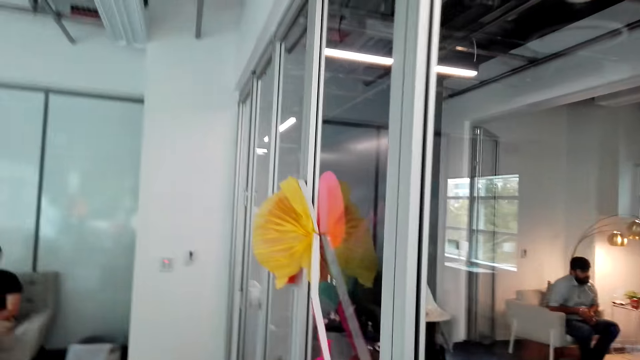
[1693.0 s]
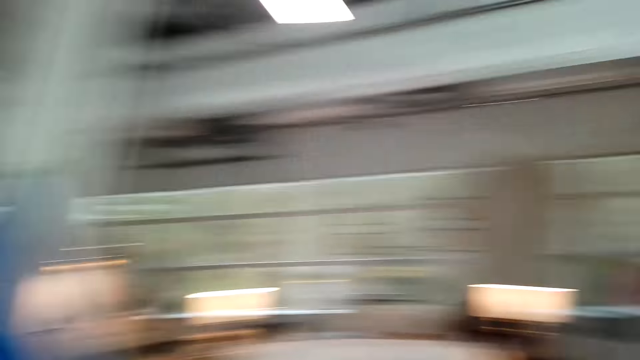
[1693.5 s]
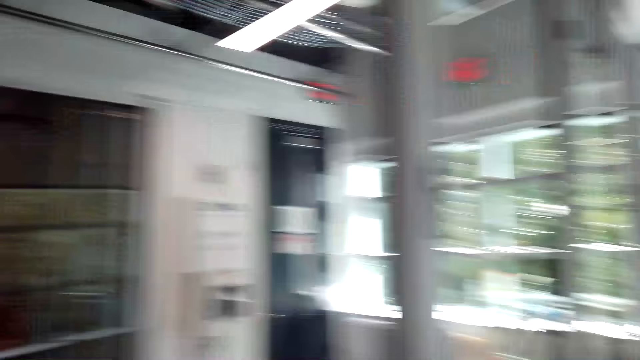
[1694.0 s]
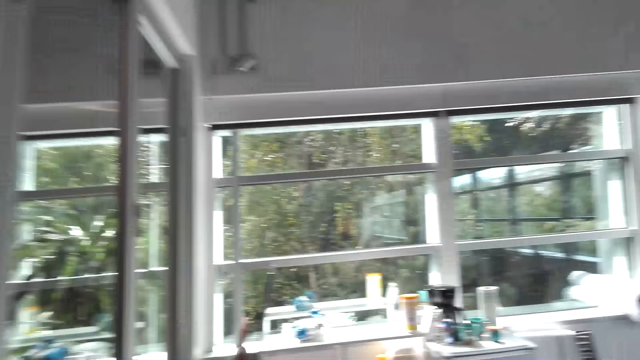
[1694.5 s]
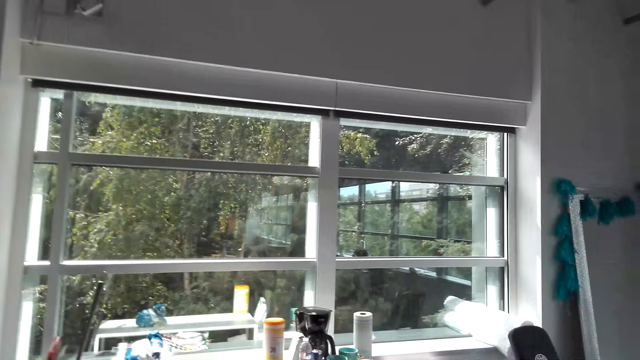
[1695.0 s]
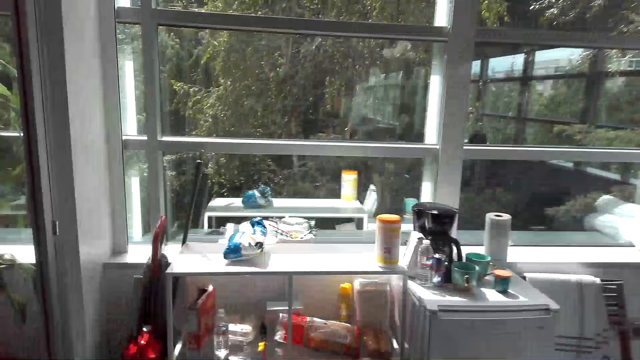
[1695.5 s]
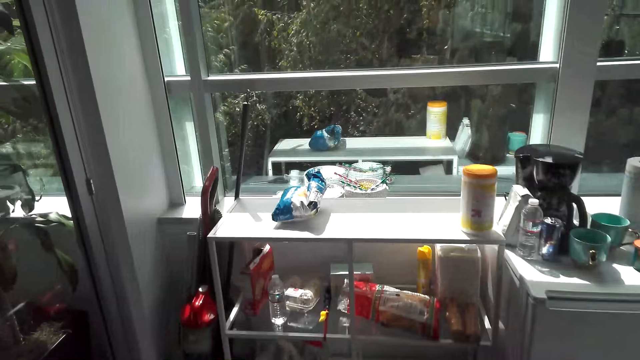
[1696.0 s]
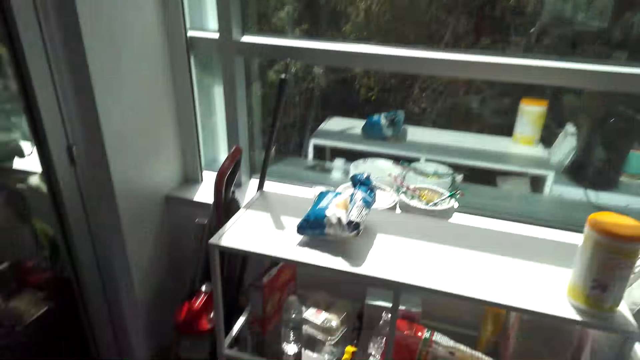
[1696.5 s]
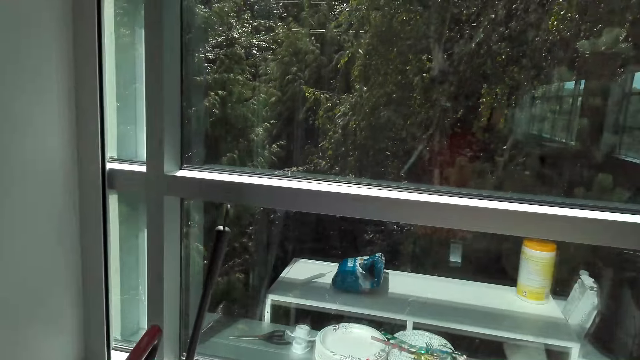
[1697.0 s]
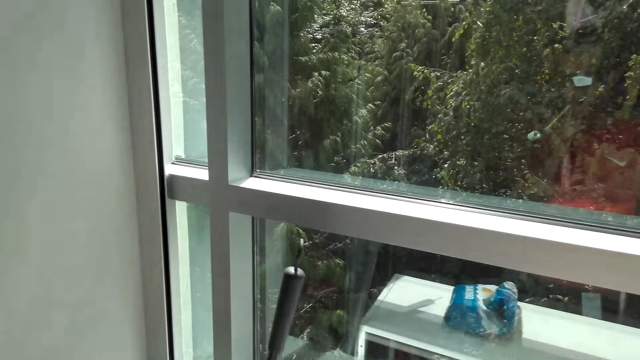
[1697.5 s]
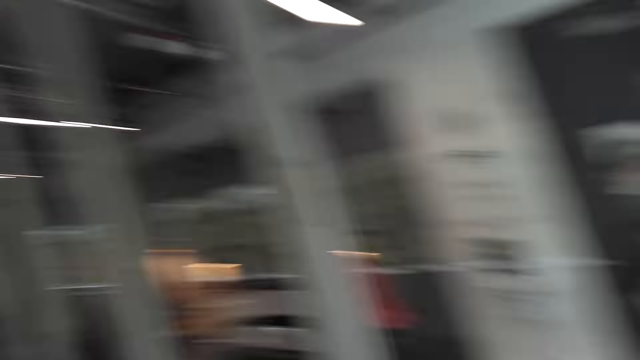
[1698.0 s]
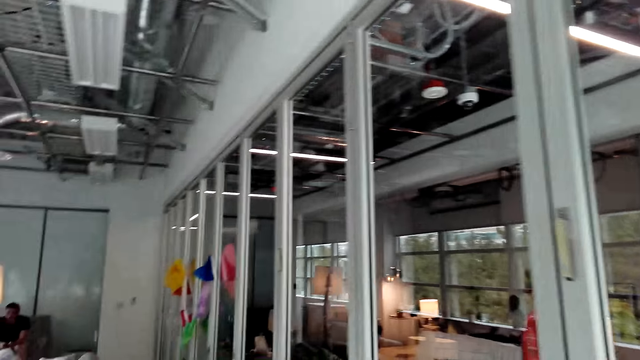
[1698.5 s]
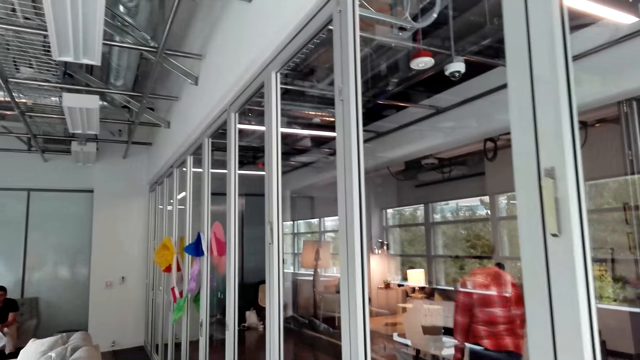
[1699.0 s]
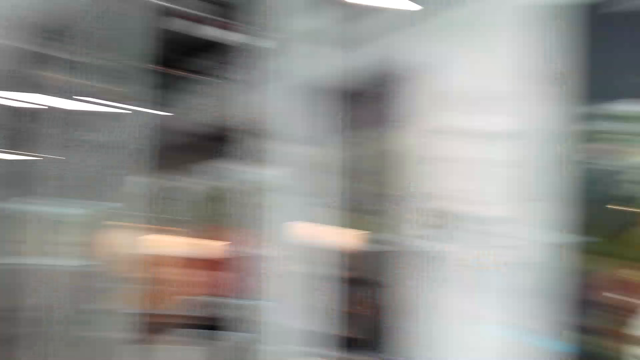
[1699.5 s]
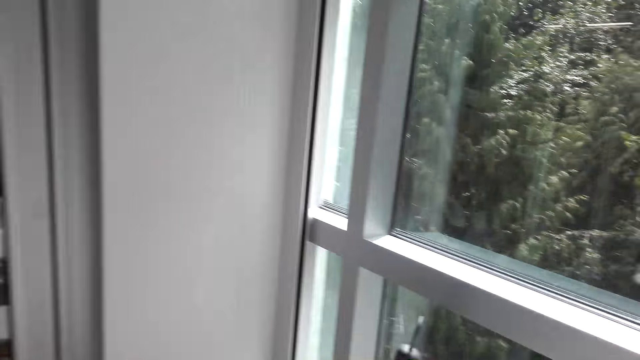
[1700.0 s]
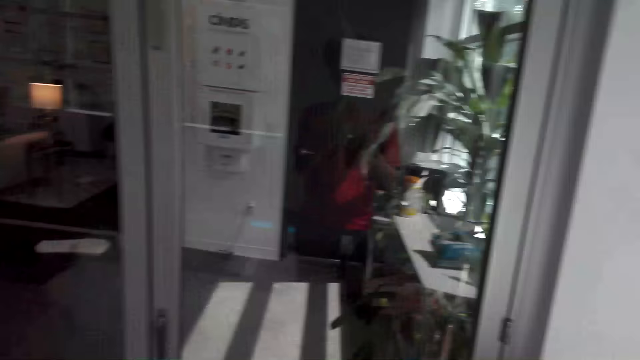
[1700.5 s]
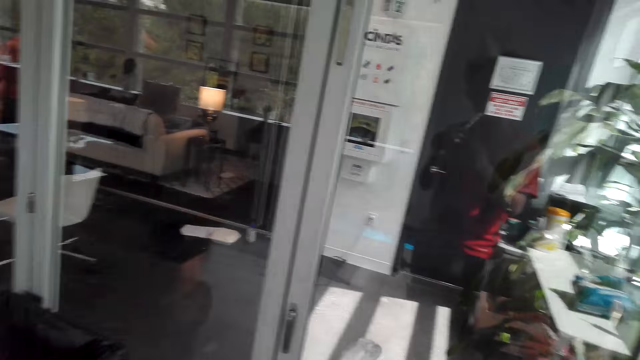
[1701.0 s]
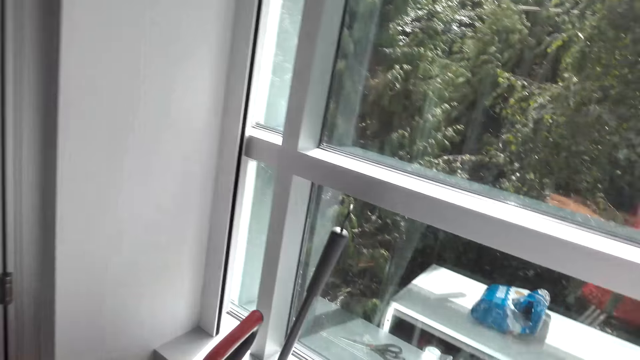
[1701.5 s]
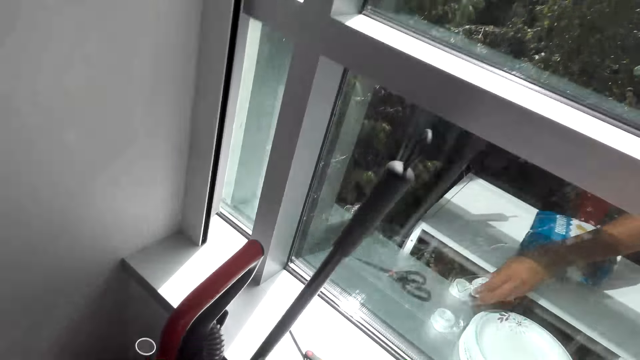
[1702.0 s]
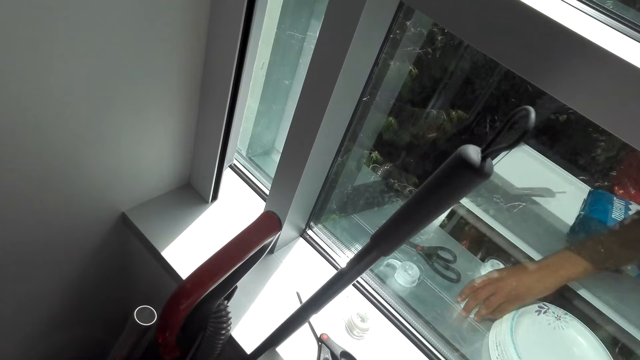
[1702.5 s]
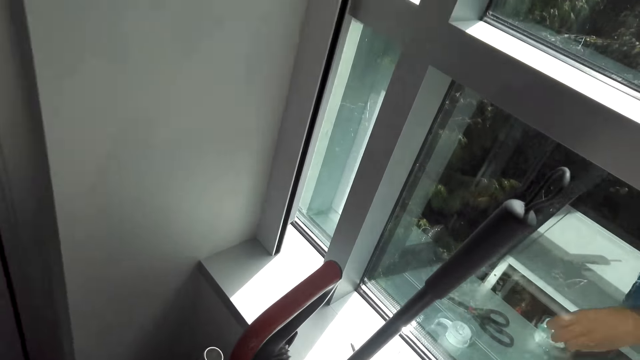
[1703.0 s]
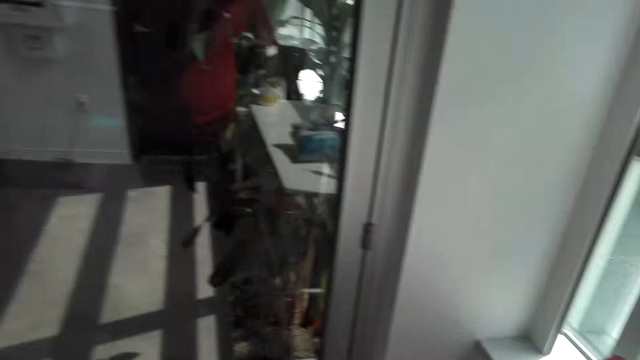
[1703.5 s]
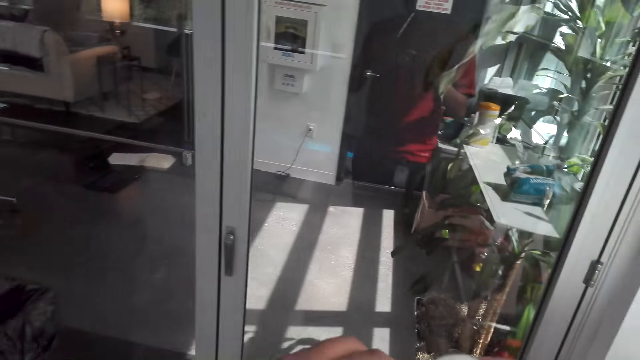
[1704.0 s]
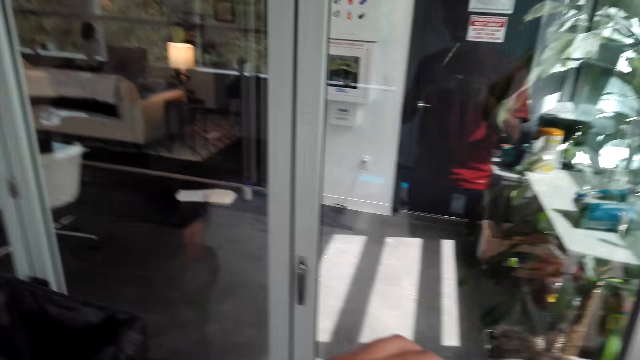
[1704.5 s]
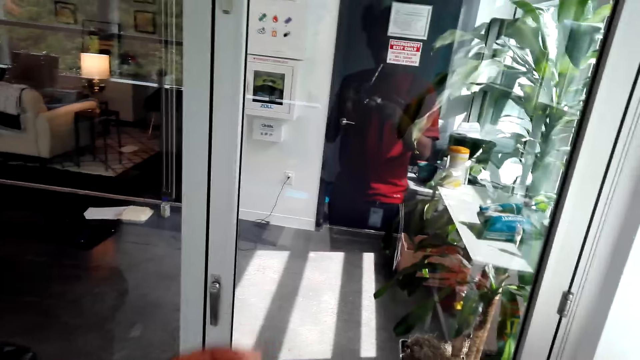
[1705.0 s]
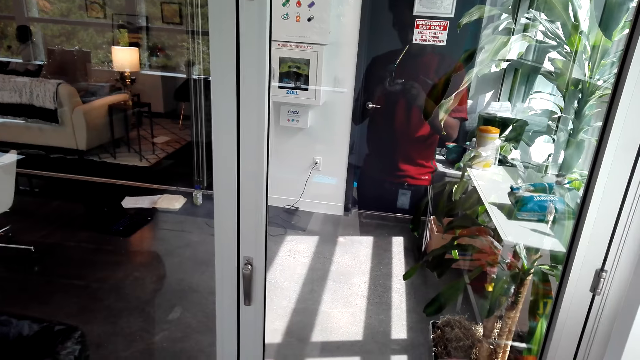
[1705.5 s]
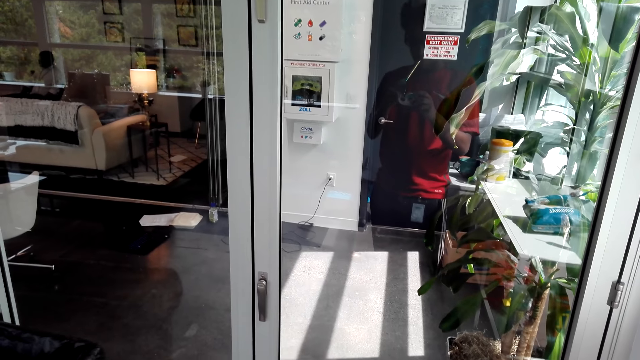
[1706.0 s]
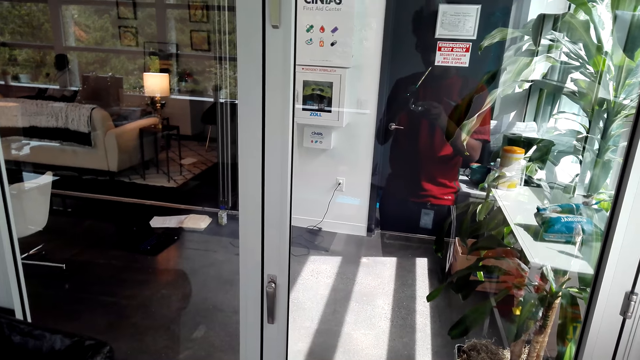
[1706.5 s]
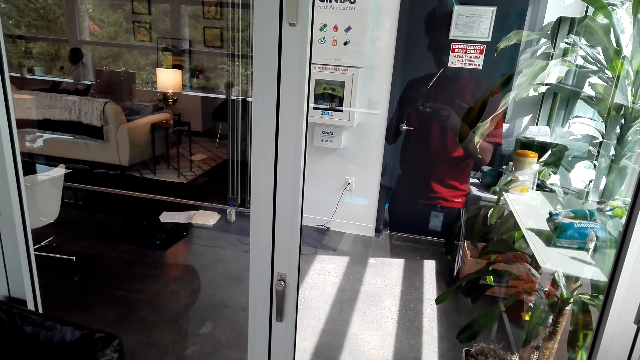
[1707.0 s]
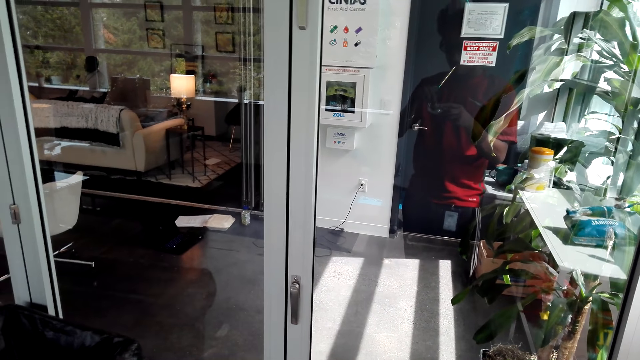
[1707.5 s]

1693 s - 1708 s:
The camera wearer walks to the window. He stares in the room. He picks up tape and holds the tape in his hands.

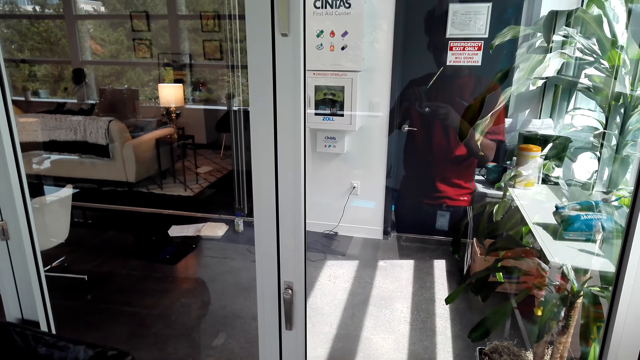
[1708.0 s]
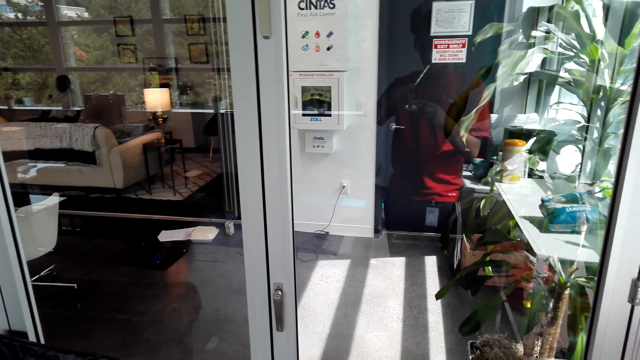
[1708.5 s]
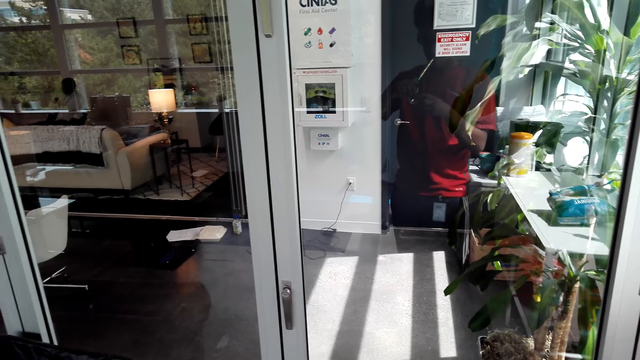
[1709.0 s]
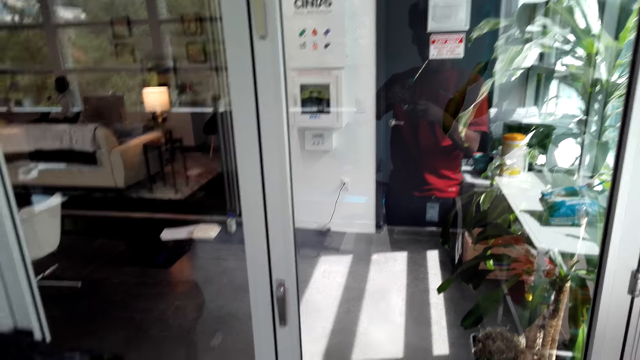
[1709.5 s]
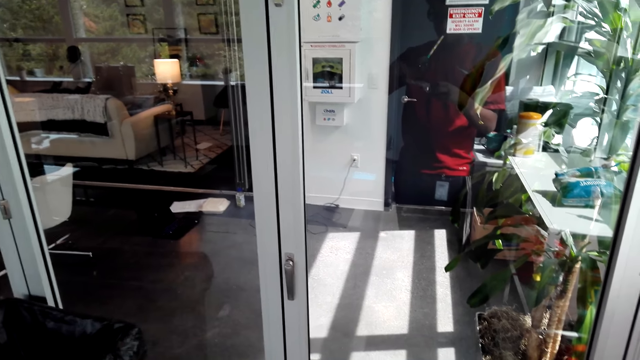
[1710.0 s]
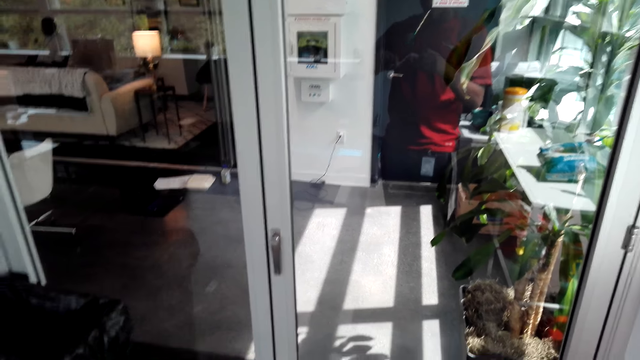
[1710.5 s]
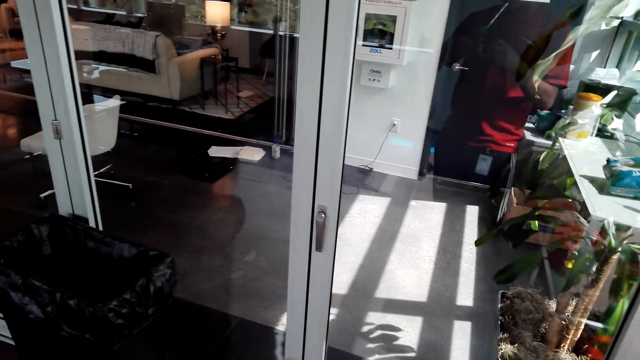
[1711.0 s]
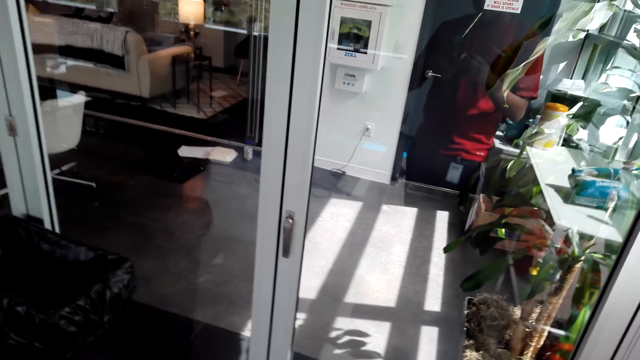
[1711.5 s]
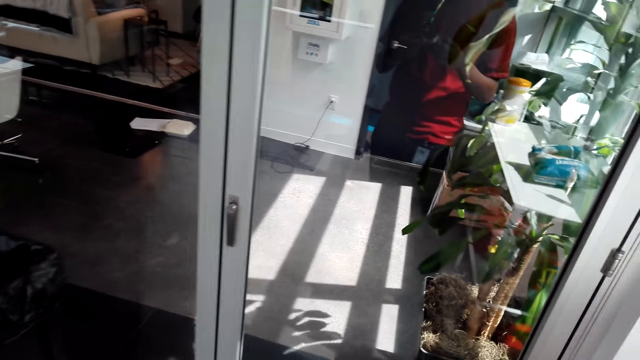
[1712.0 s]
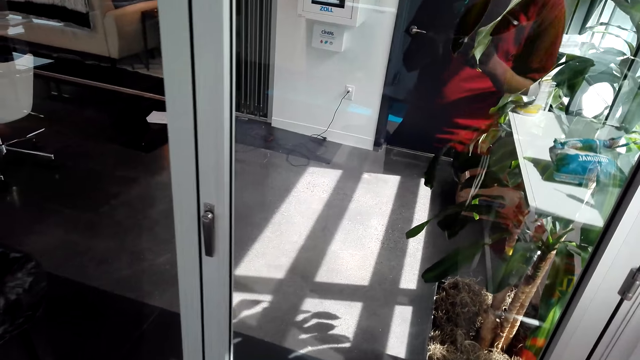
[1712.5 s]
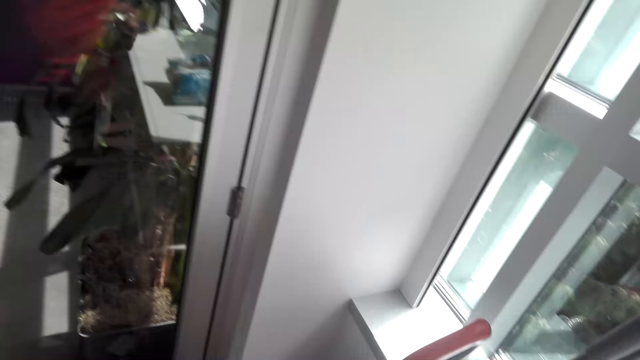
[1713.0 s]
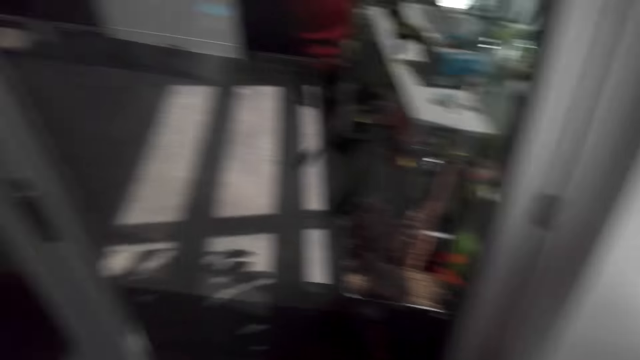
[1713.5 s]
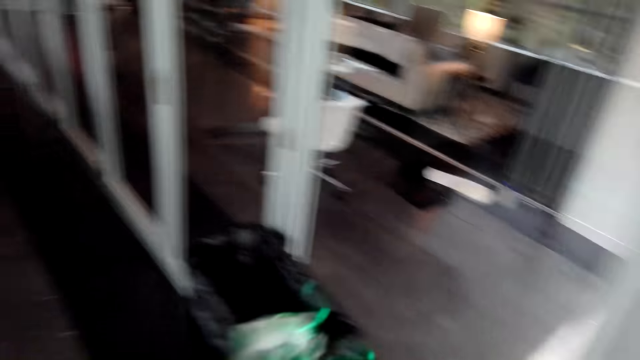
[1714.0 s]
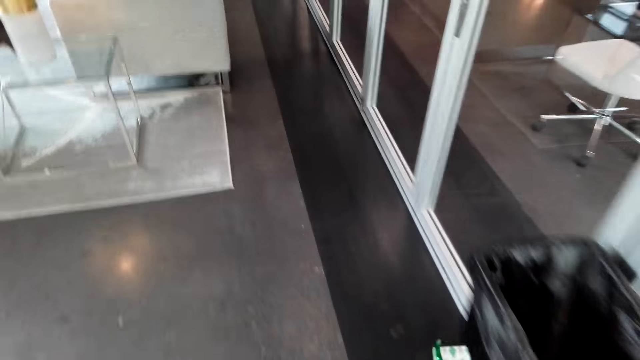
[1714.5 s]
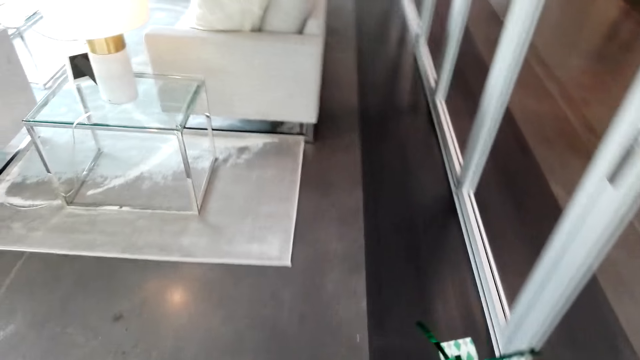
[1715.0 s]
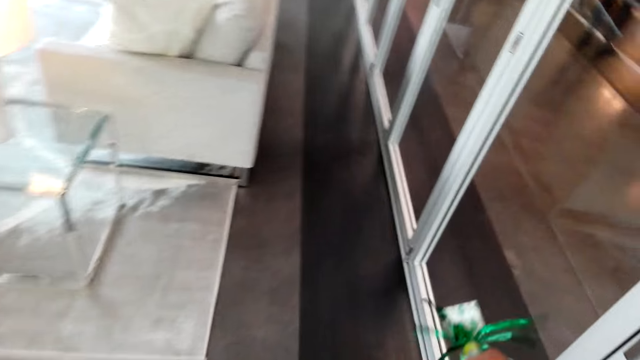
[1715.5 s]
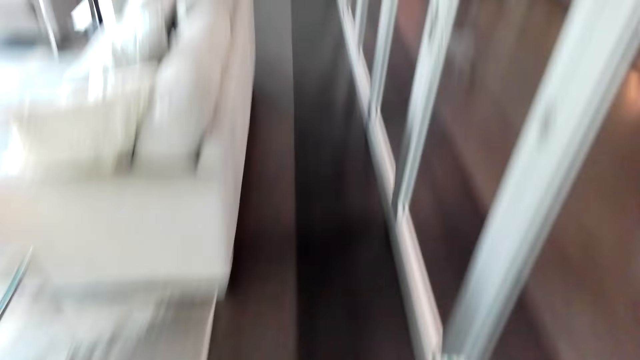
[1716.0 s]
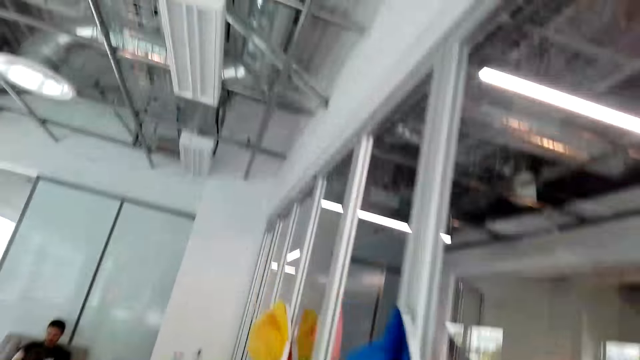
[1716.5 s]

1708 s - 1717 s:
The camera wearer walks to the wall decoration.
